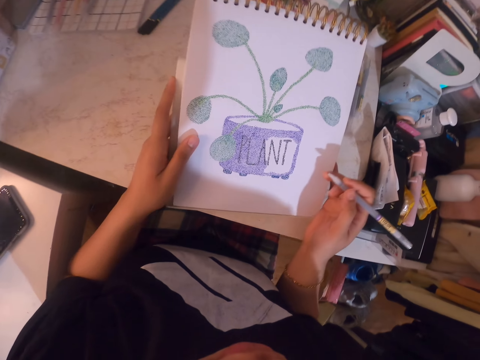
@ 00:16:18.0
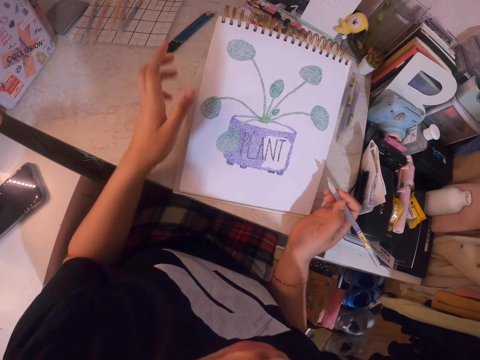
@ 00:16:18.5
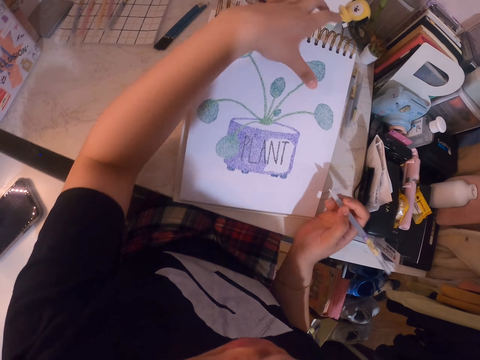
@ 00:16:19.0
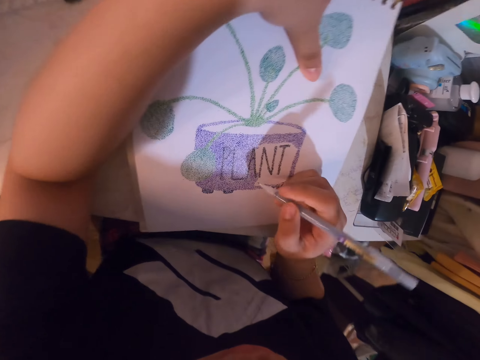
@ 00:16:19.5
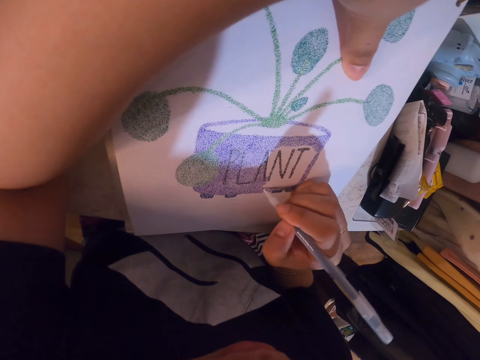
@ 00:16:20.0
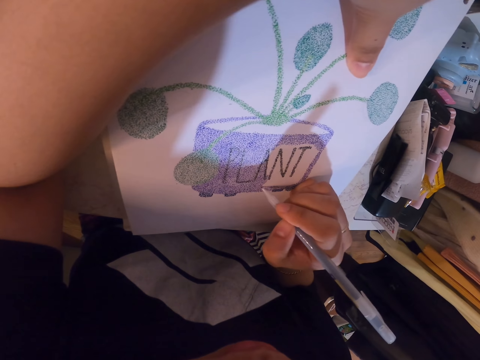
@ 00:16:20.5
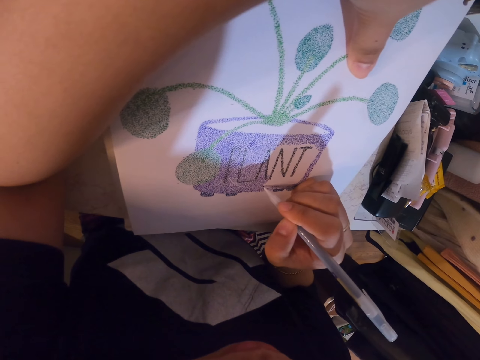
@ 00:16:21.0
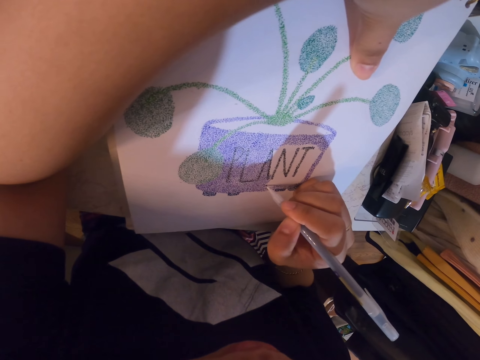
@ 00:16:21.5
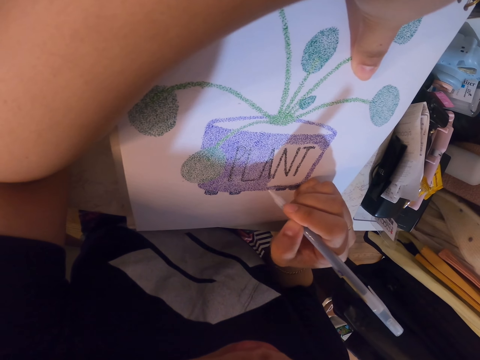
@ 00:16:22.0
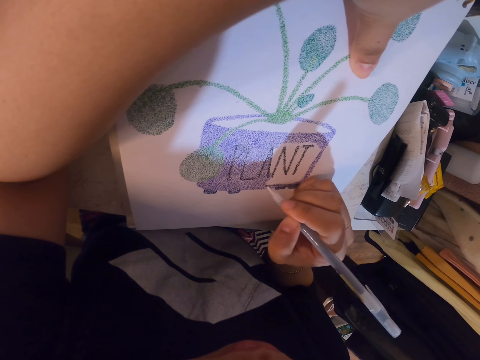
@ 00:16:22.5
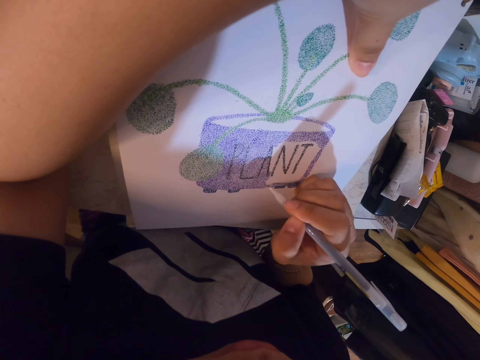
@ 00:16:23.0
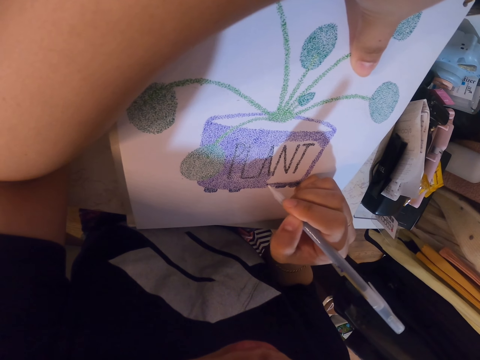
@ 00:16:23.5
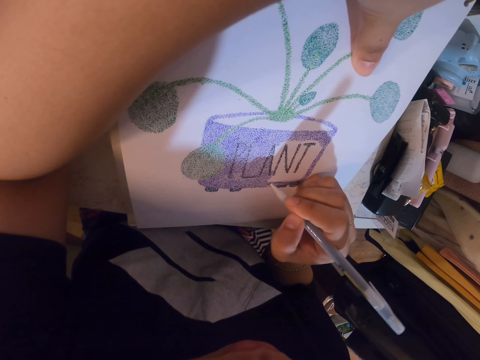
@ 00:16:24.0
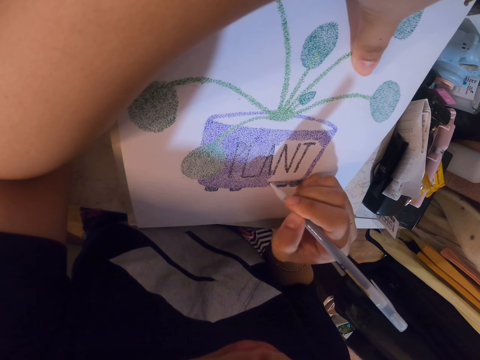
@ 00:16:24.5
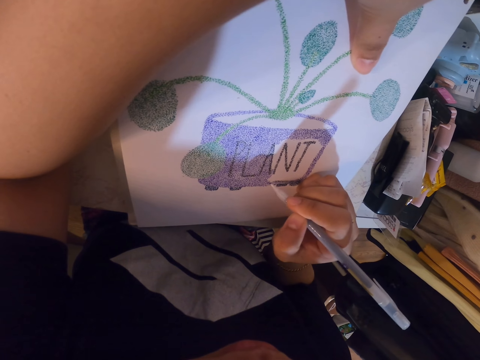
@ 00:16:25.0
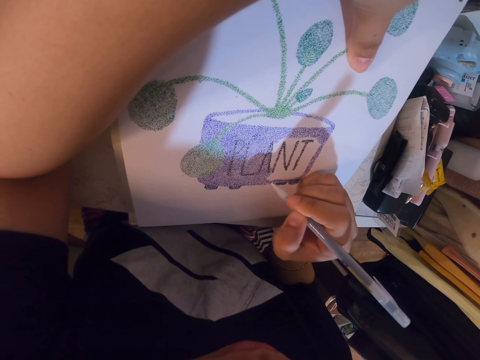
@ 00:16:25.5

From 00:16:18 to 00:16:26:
The camera wearer holds the book with her left hand. She puts dots on the book with the color pen.

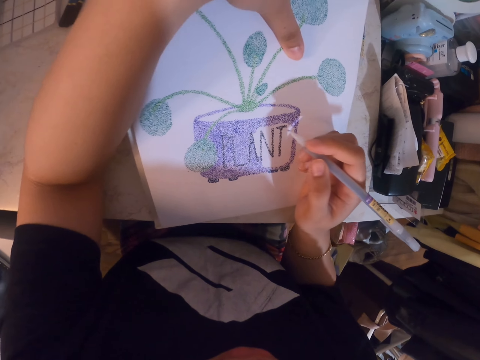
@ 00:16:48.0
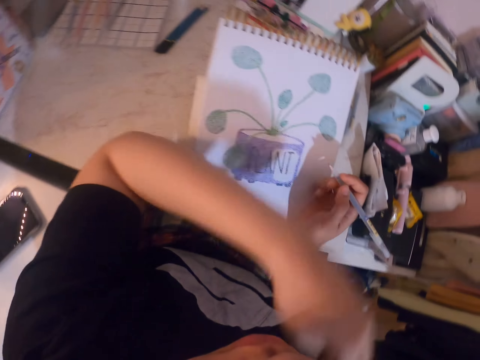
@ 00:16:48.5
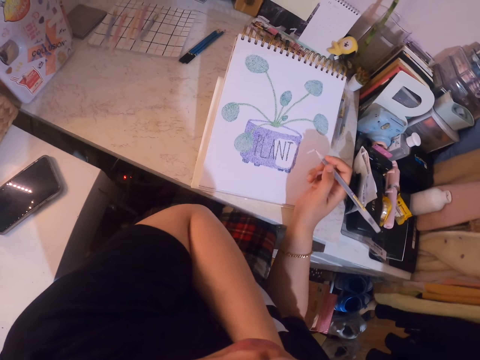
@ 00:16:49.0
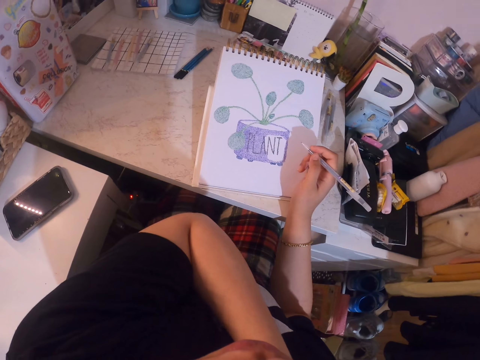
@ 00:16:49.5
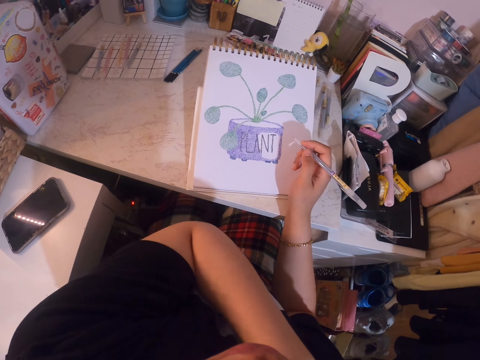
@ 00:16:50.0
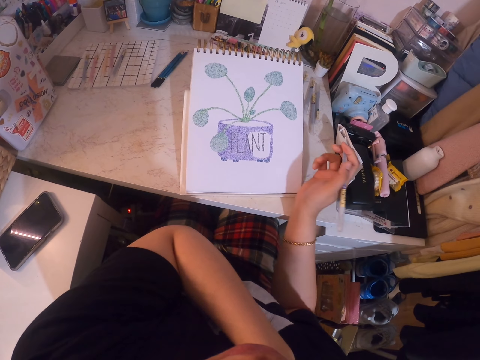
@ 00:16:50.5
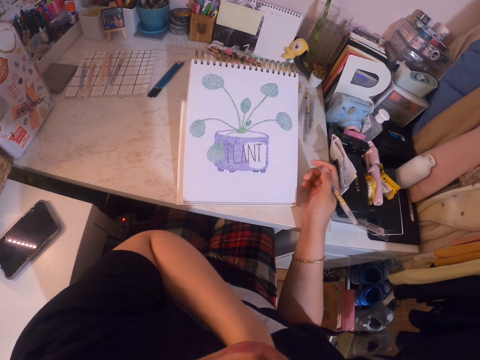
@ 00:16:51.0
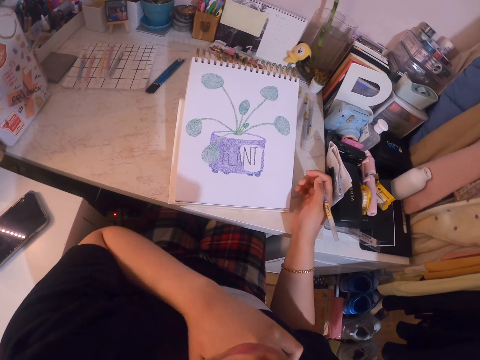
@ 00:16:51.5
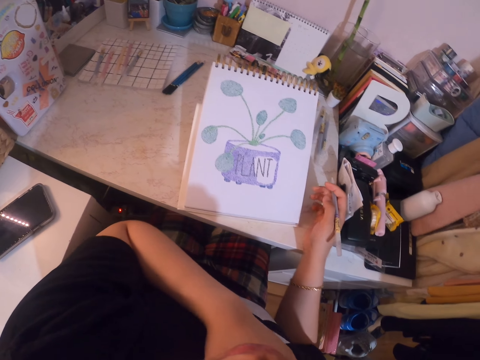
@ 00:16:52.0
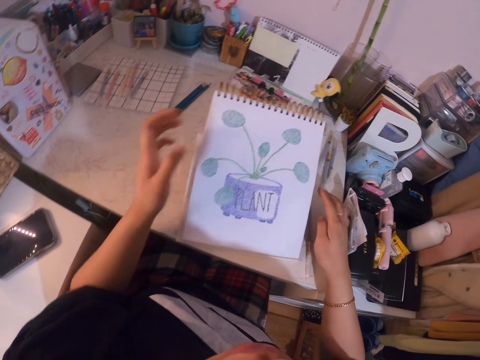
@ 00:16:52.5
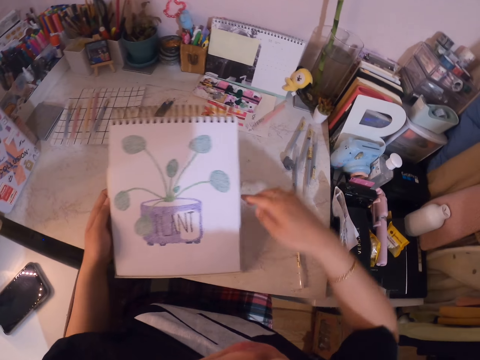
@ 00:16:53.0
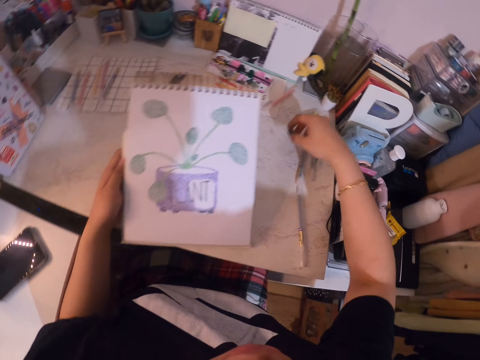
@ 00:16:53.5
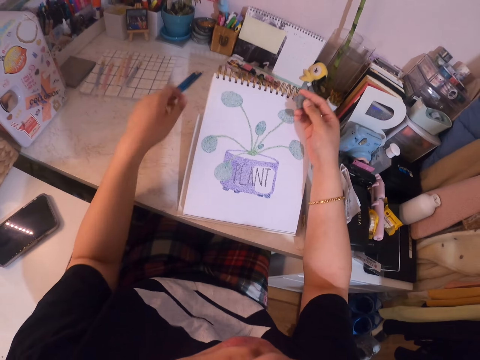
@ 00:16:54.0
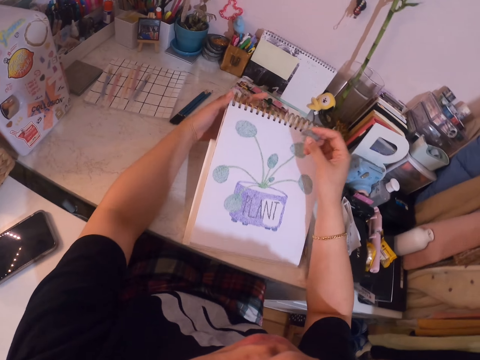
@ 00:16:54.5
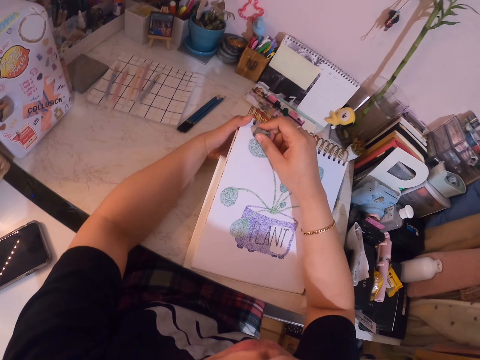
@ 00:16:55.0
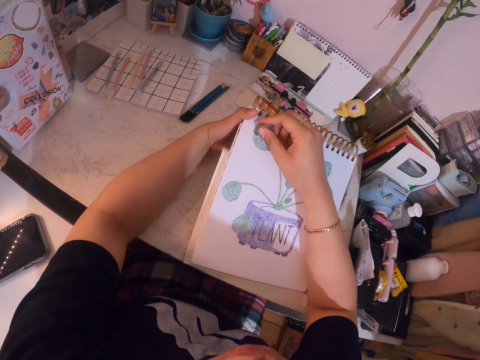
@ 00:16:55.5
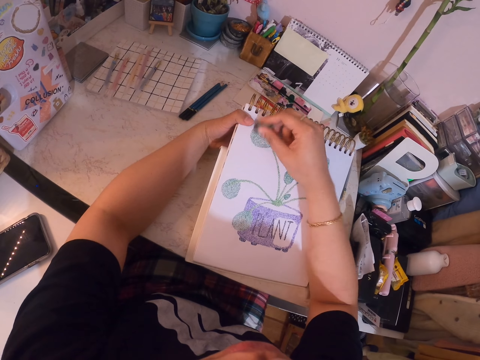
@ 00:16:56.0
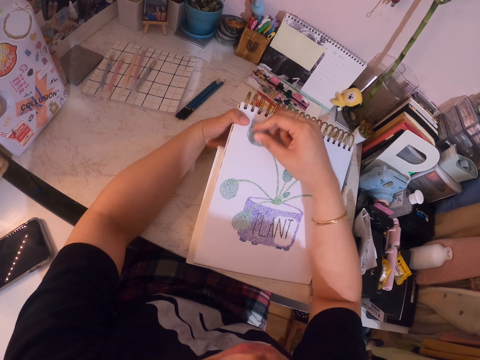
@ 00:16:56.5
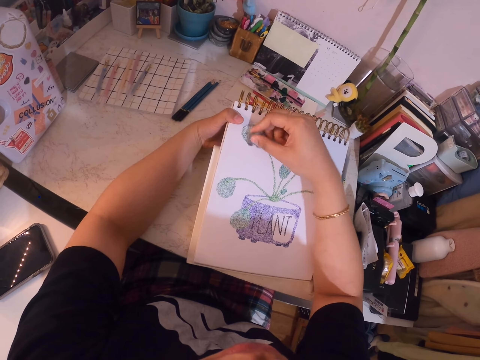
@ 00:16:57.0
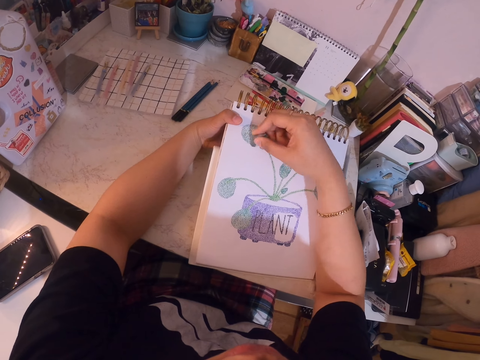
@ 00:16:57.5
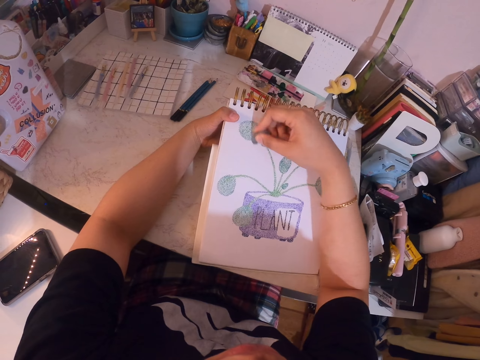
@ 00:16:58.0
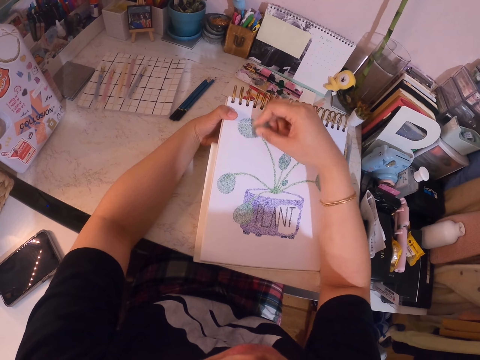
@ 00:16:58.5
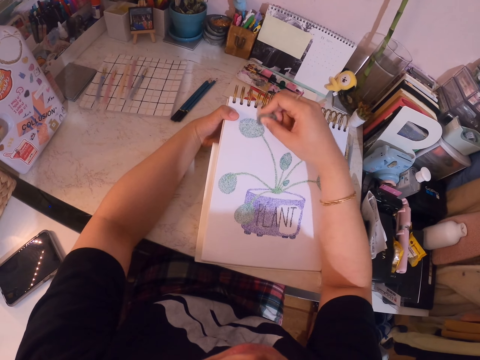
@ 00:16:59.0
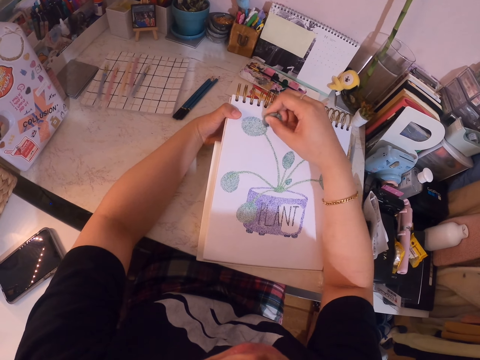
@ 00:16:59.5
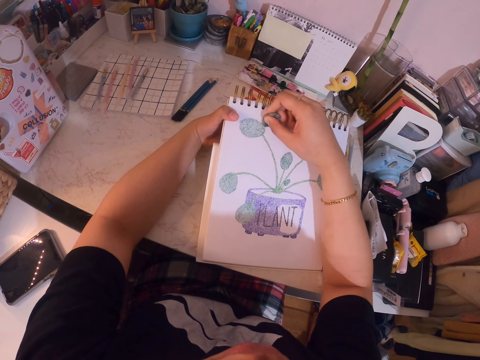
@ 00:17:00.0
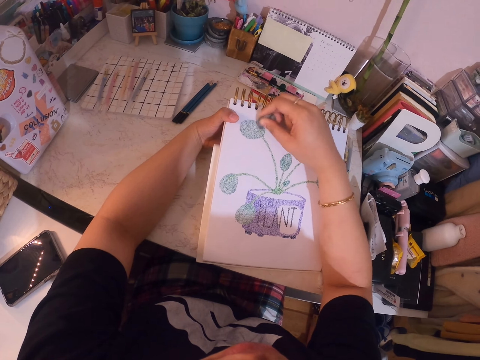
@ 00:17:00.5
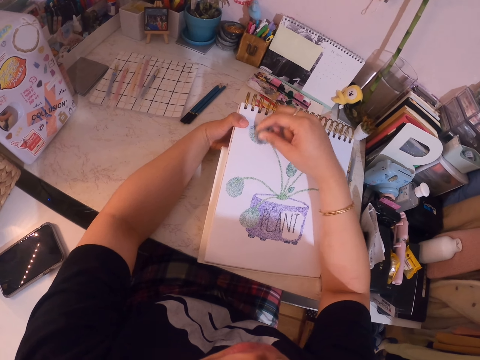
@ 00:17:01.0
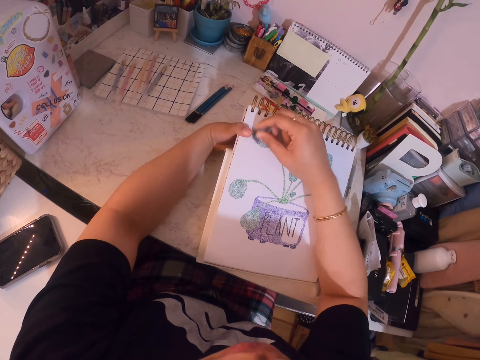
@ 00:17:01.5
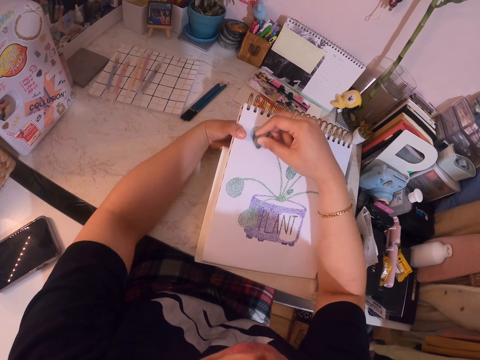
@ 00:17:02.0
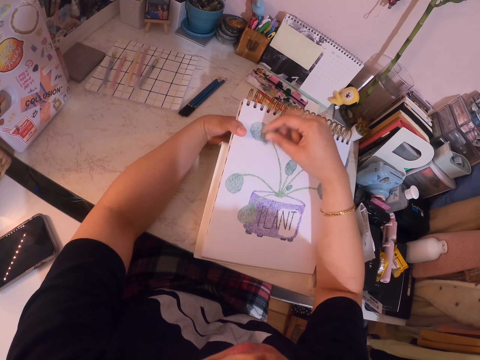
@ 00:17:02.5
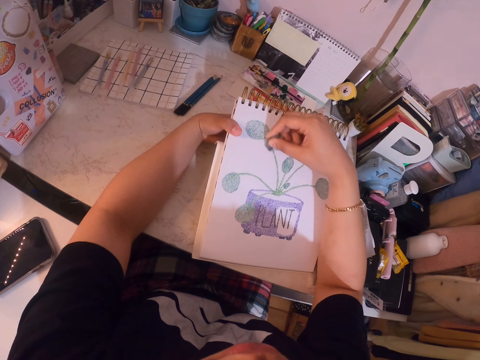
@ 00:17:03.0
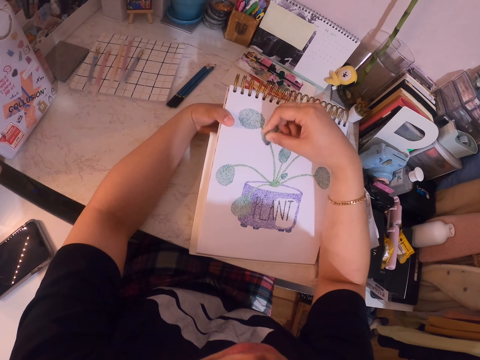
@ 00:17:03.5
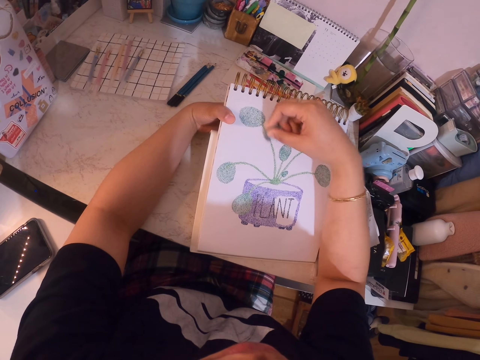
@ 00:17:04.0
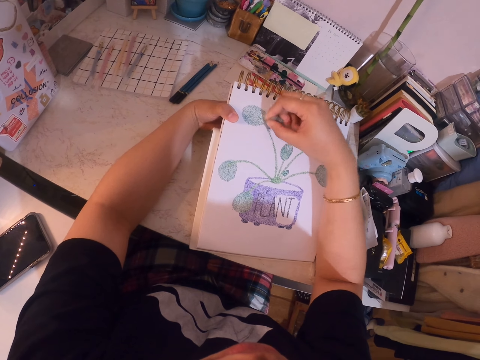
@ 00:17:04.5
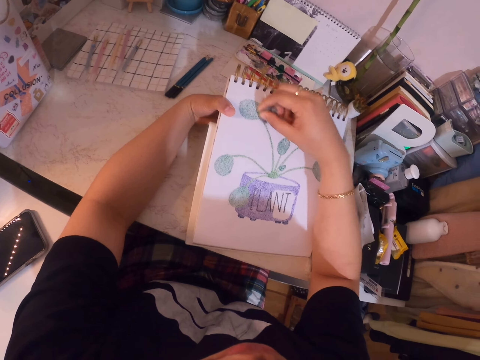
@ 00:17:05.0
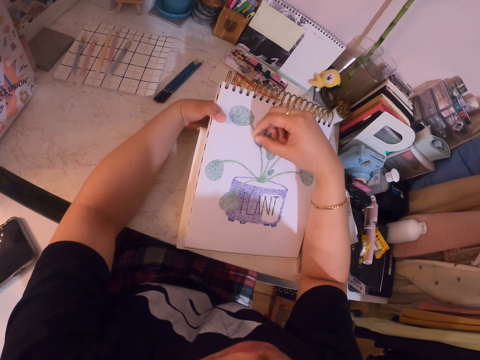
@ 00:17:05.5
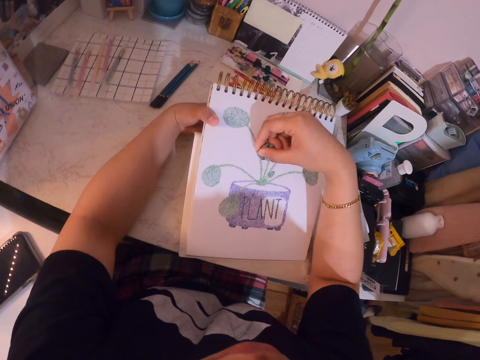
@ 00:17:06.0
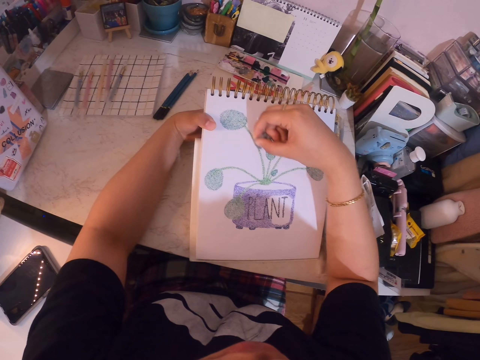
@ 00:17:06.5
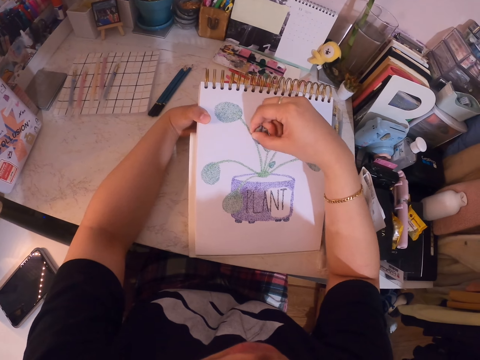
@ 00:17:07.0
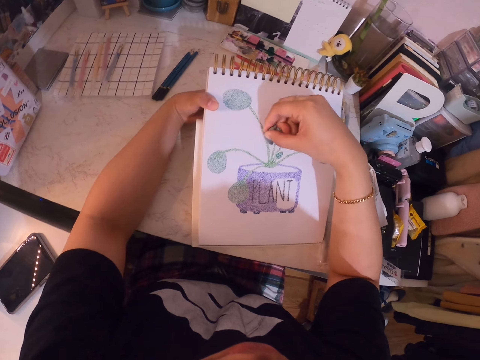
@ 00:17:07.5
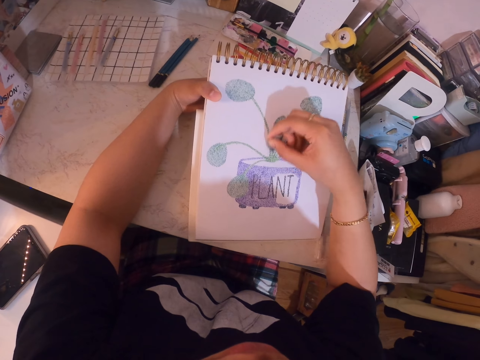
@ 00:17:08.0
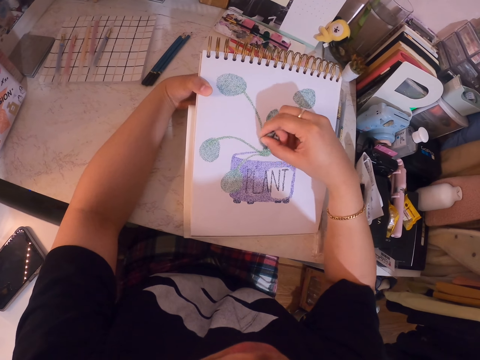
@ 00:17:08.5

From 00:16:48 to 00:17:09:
The camera wearer scratches her hand with the left hand. She stops drawing. She places the color pen on the table, moves the book and picks up a kneaded eraser on the table. She holds the book with her left hand. She rubs the book with the kneaded eraser.
